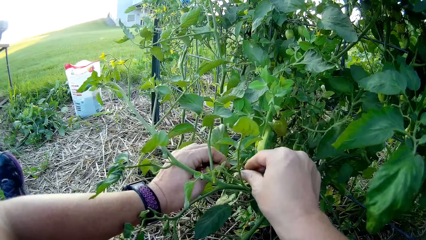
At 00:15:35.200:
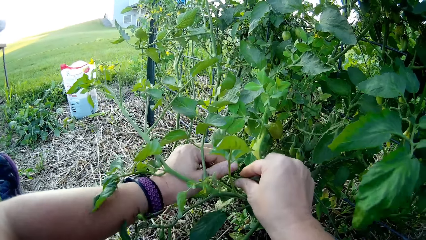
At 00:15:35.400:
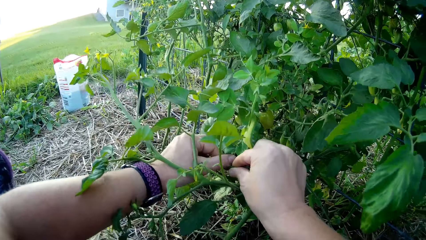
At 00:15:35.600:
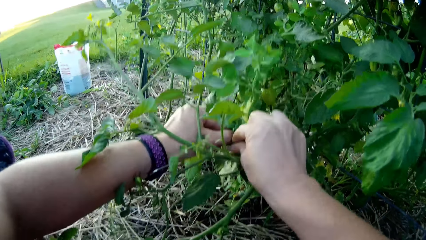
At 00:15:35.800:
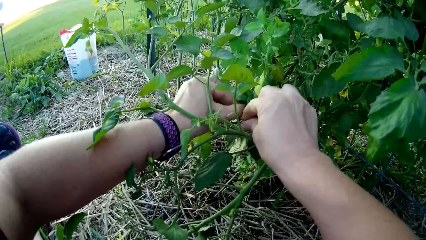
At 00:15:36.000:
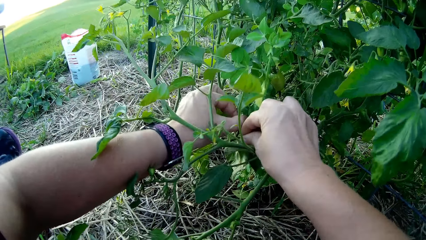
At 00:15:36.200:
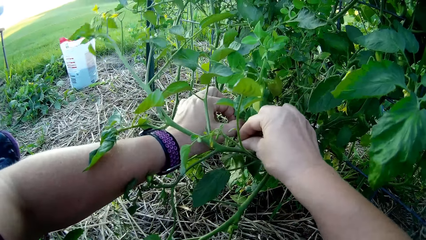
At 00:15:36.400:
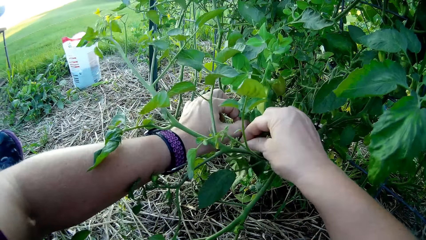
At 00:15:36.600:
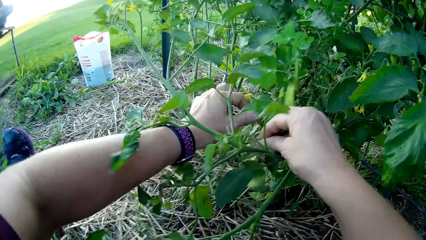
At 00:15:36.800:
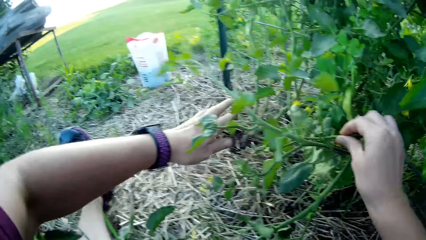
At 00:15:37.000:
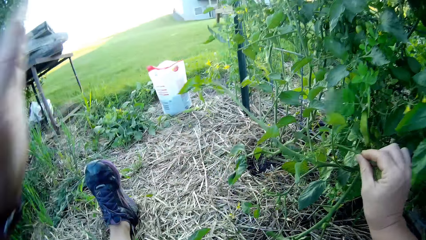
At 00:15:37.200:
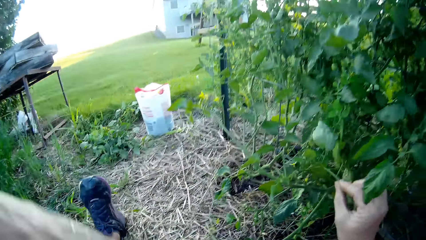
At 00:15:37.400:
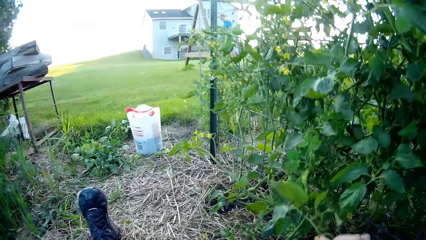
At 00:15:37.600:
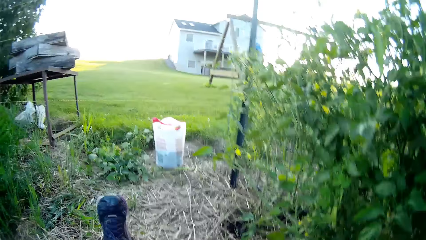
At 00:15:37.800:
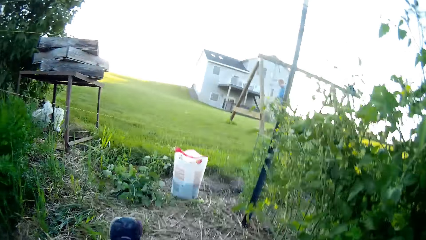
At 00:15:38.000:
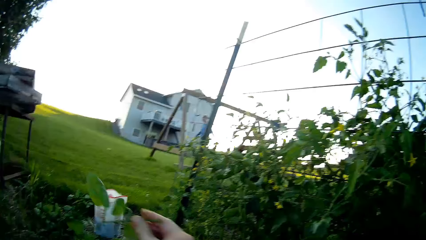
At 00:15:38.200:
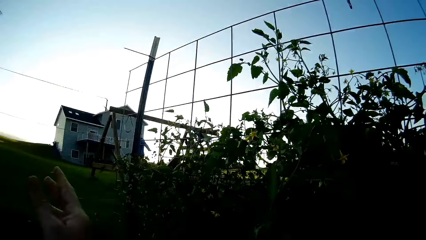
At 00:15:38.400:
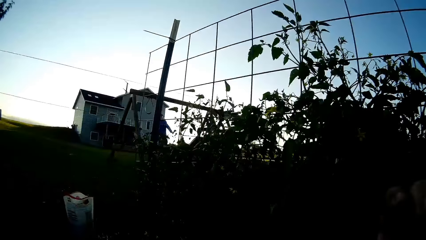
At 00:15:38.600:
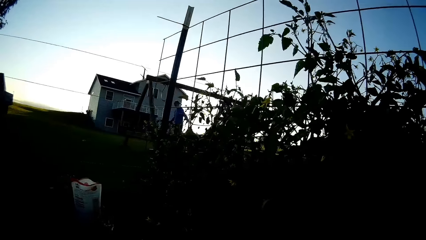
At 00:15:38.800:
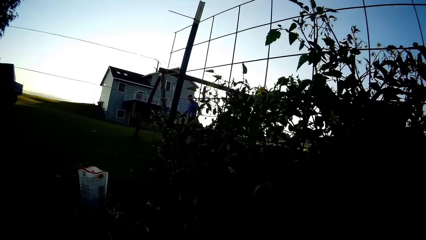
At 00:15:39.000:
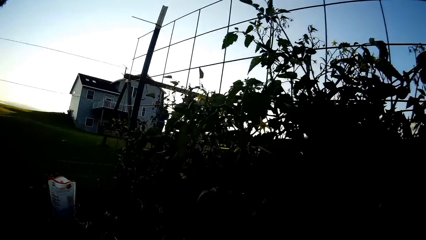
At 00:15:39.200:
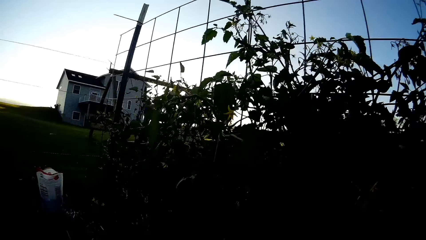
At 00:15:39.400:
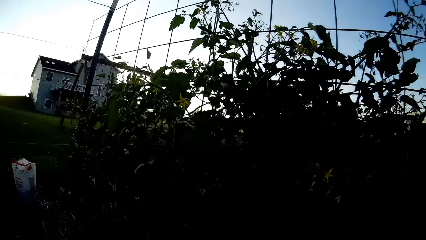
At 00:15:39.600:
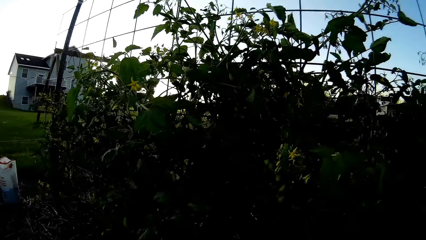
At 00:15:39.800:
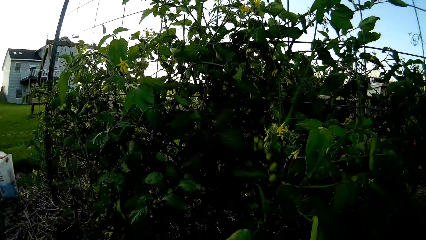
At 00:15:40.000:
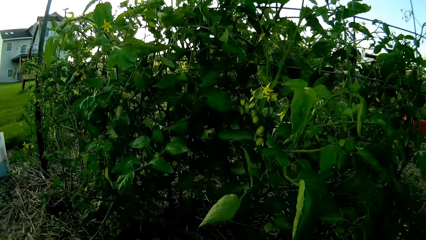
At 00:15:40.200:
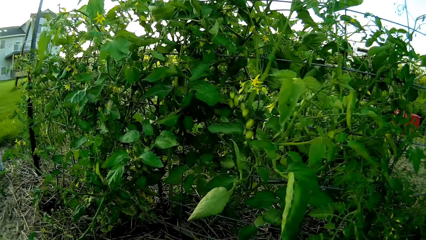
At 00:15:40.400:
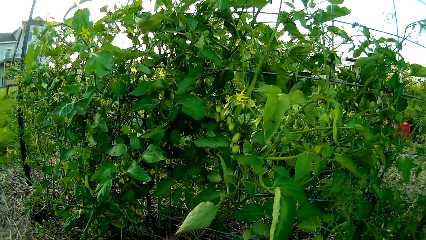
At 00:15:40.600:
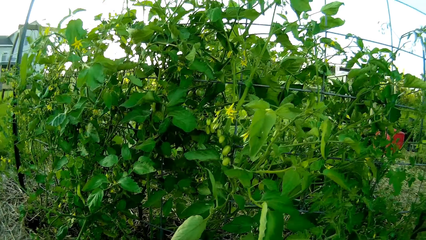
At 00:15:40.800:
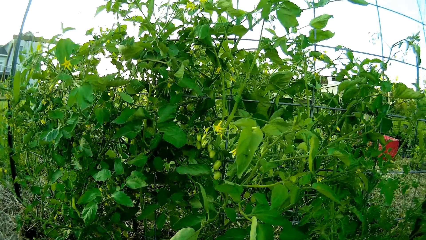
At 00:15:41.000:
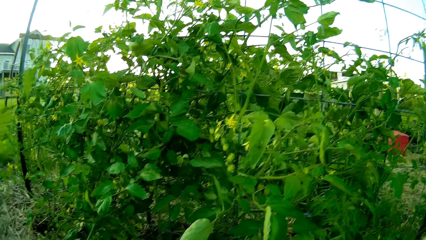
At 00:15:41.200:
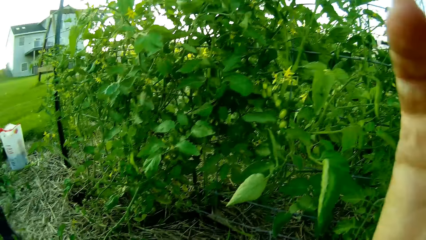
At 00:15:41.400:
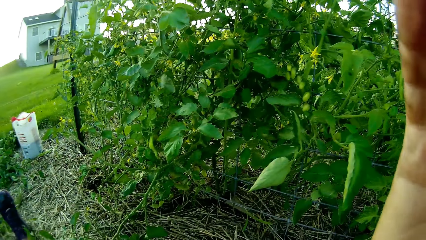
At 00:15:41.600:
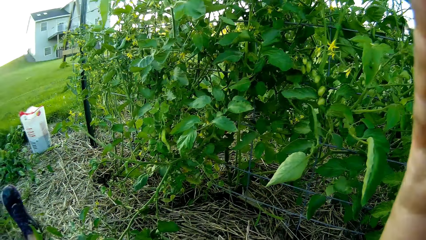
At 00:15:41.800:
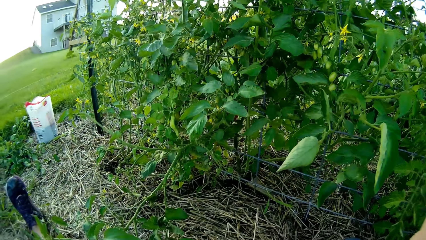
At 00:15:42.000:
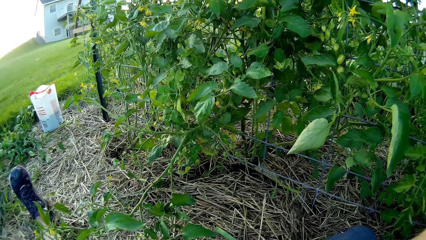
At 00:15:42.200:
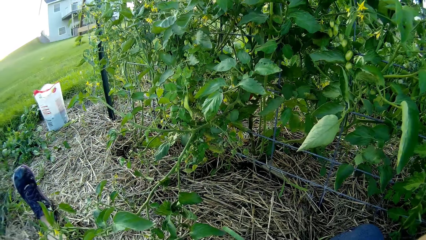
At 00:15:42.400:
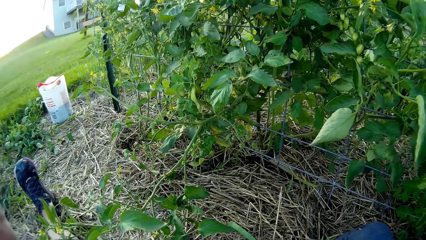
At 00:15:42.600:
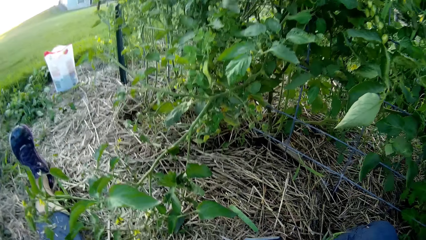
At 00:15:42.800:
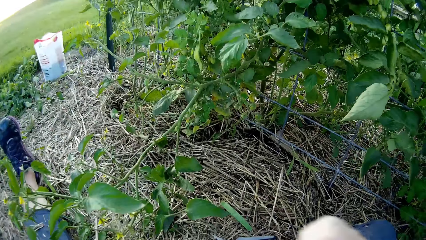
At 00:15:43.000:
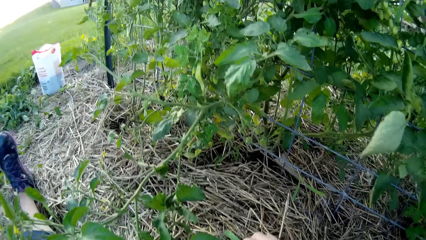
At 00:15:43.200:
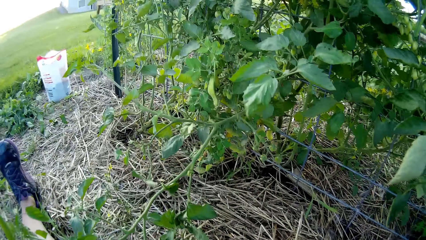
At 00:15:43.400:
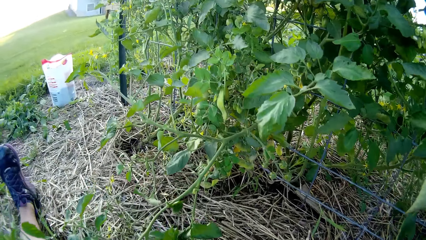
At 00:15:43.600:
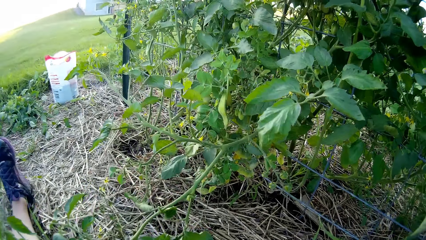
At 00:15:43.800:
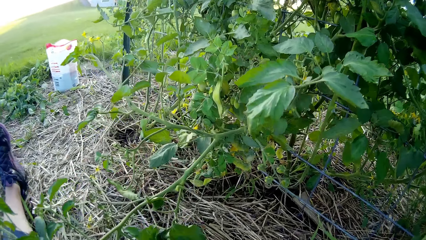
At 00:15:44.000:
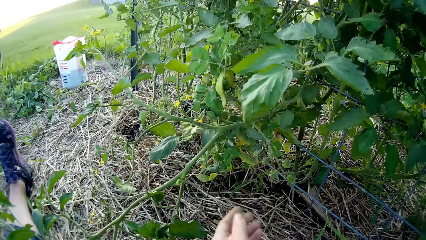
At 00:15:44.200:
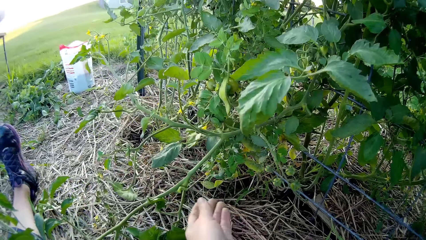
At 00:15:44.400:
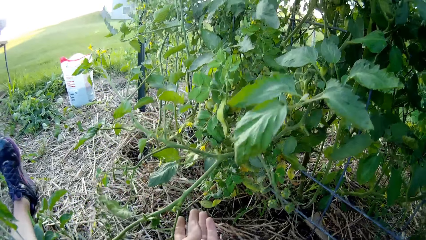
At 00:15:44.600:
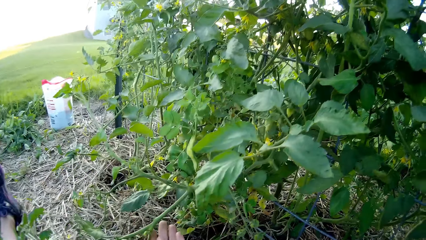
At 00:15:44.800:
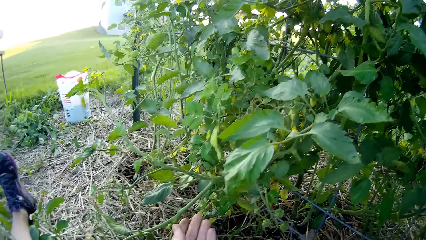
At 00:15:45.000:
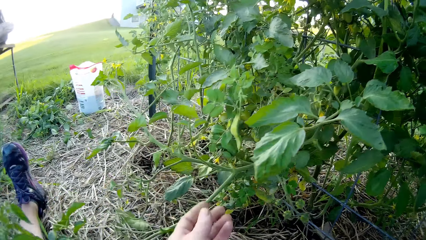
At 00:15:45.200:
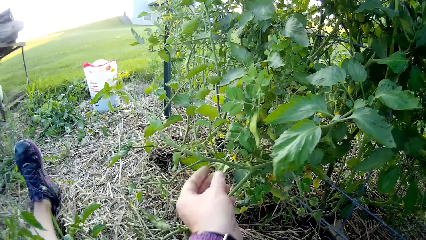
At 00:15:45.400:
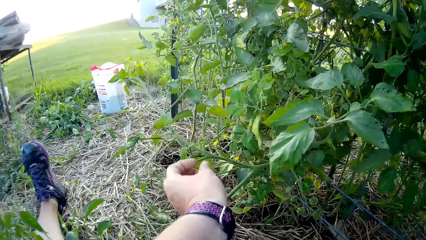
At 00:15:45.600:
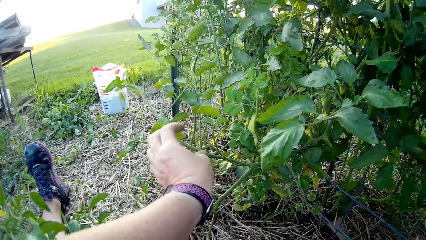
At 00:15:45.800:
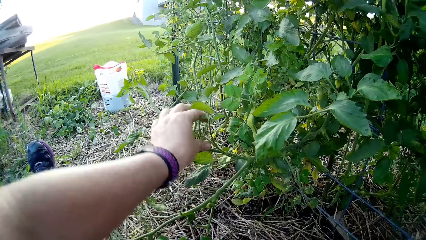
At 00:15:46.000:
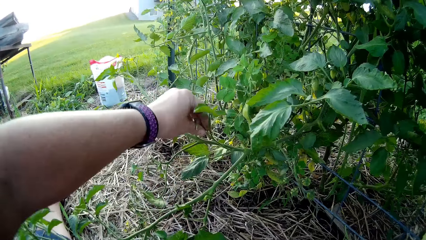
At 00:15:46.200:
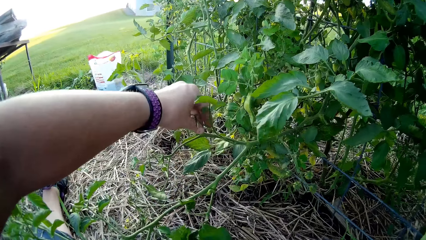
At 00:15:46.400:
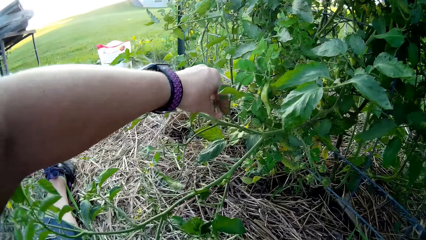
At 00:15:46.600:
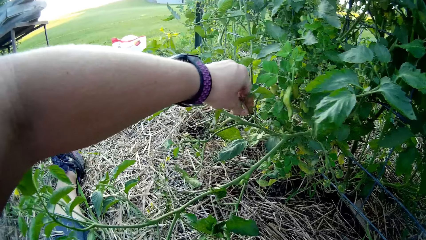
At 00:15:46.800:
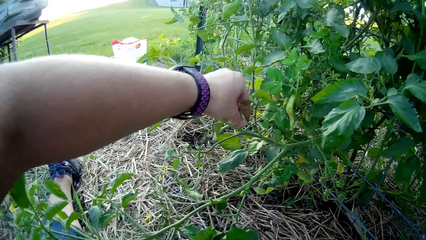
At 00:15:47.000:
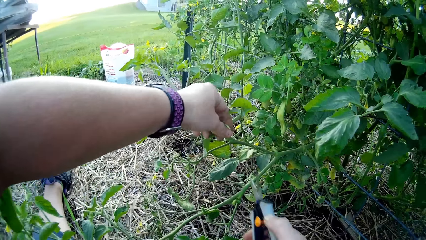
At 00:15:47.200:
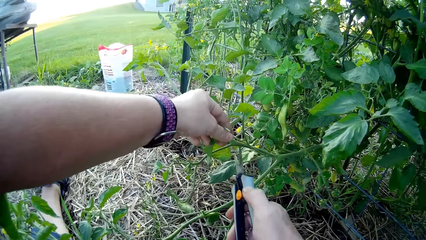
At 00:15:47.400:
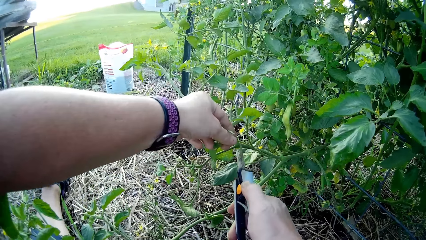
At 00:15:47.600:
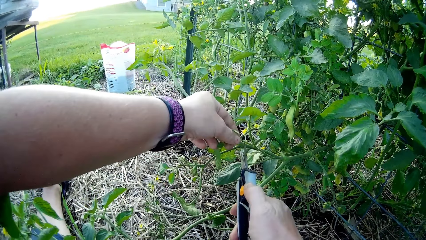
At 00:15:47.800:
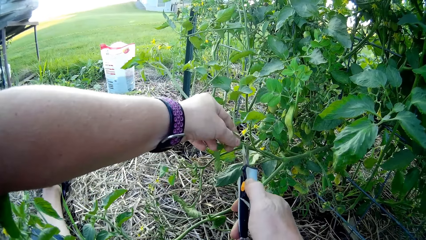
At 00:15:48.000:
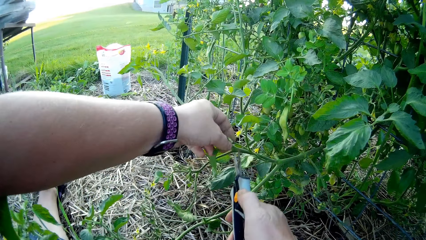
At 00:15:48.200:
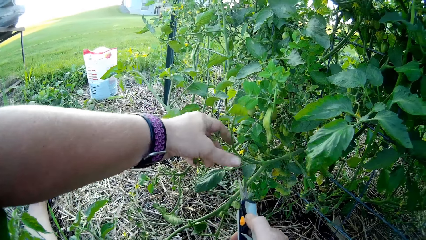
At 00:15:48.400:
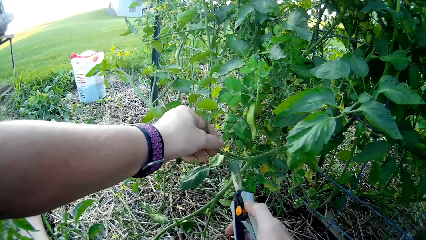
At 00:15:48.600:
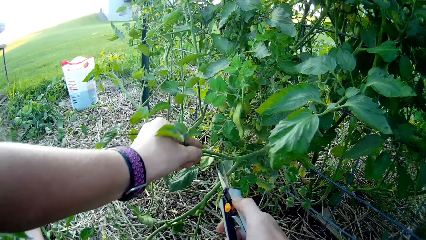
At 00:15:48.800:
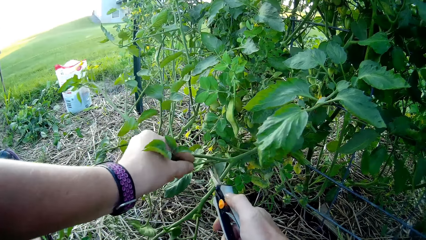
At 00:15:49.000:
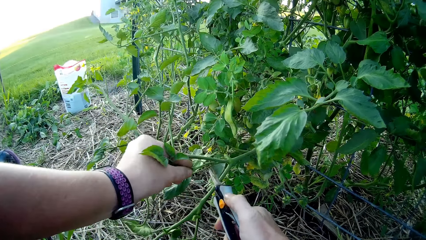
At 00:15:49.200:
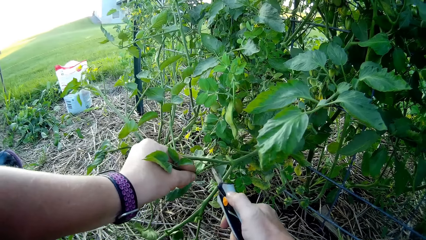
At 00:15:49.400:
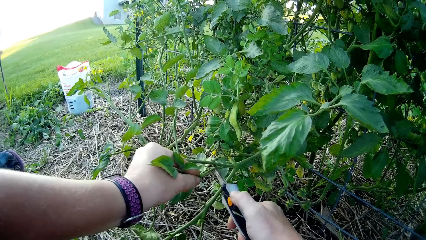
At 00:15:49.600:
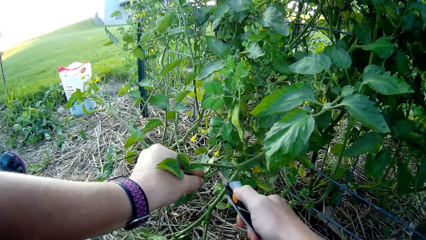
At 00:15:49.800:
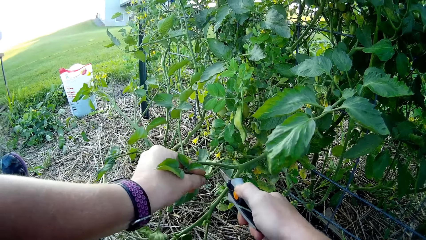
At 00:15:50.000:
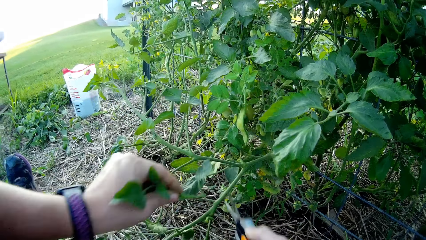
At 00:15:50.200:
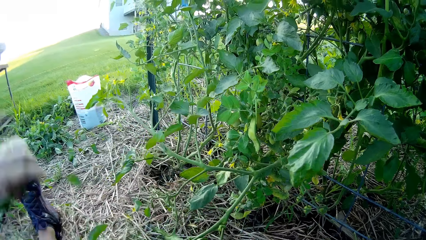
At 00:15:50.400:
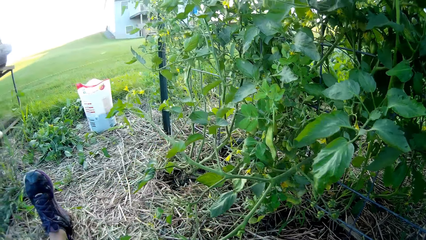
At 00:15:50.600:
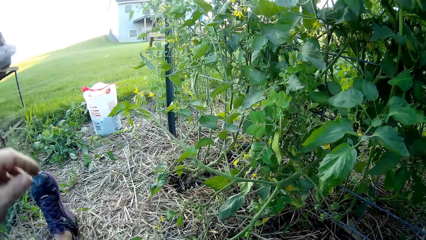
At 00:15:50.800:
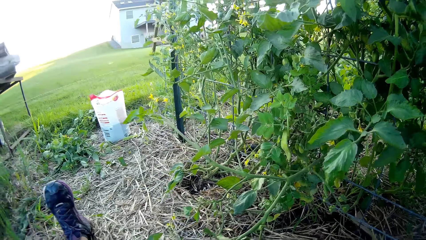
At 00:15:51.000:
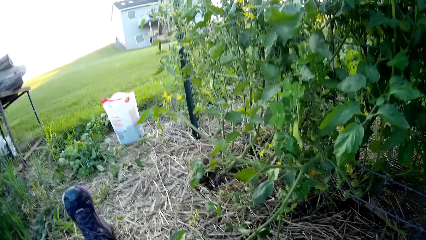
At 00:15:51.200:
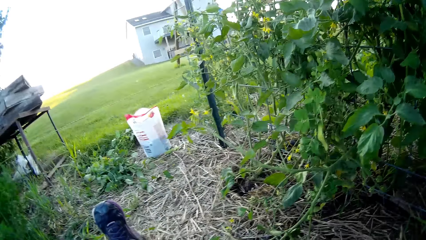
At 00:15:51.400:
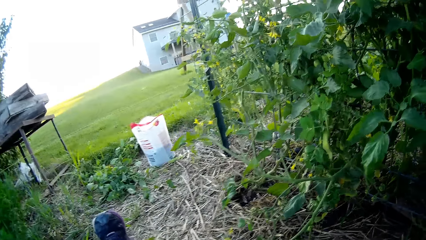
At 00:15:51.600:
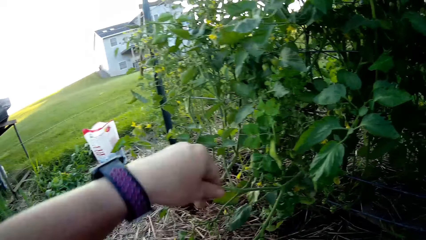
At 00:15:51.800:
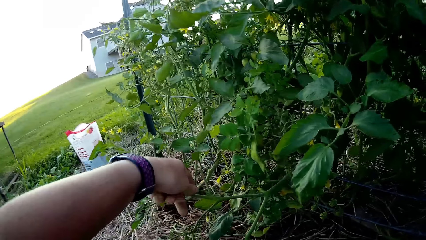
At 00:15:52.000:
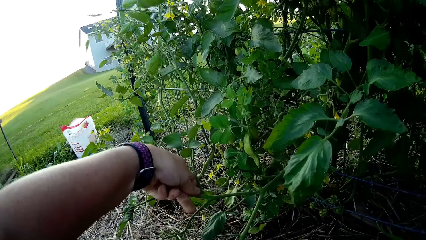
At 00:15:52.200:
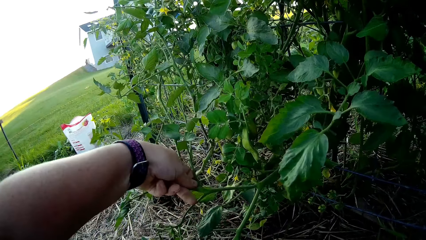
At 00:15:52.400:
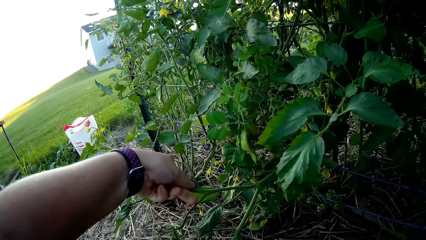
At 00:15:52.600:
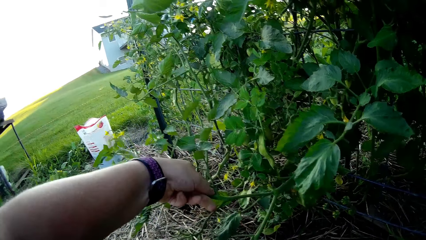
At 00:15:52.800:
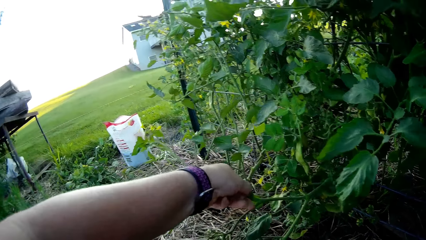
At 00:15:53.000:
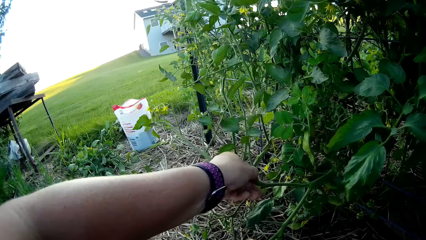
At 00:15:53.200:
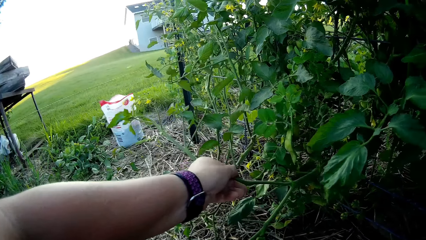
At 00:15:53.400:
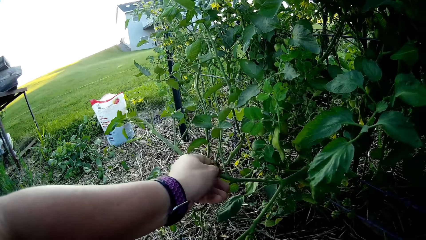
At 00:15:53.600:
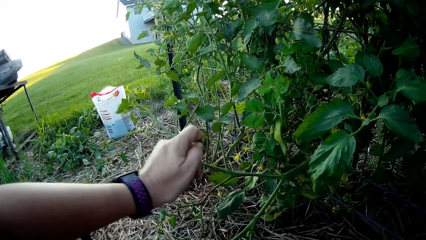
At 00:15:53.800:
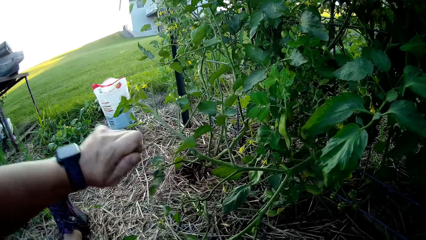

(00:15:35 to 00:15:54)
The camera wearer removes the fruit from the plant. They put something aside. They move the hand to the camera. They move the hand down. They move the hand to the plant. They touch the plant. They cut the plant. They throw the plant leaf aside. They remove something on the plant with the hand.
